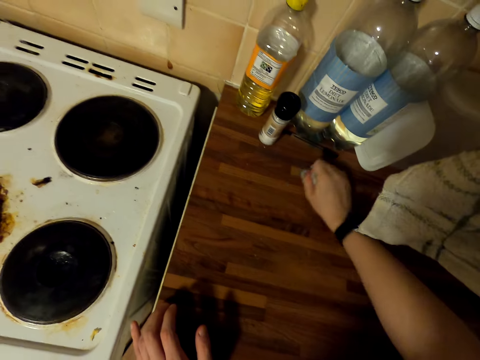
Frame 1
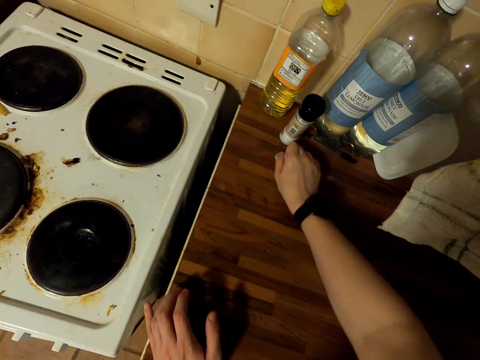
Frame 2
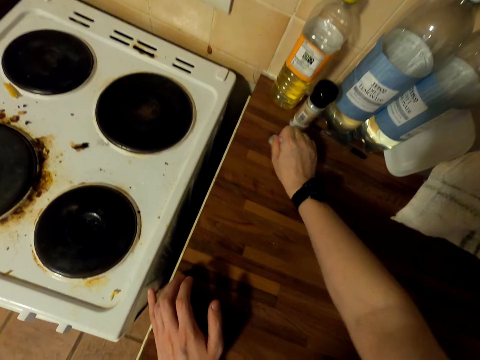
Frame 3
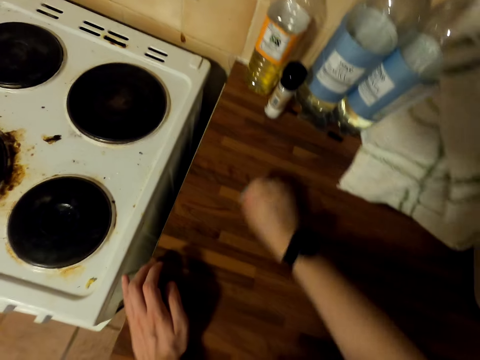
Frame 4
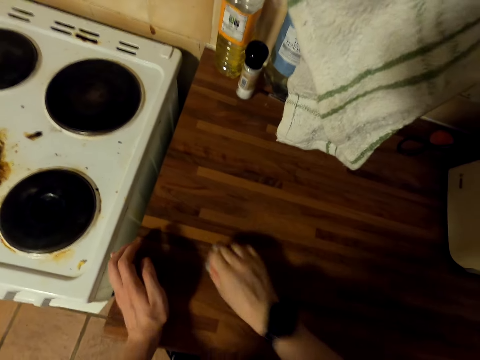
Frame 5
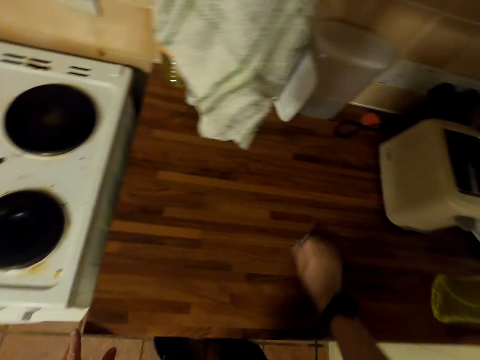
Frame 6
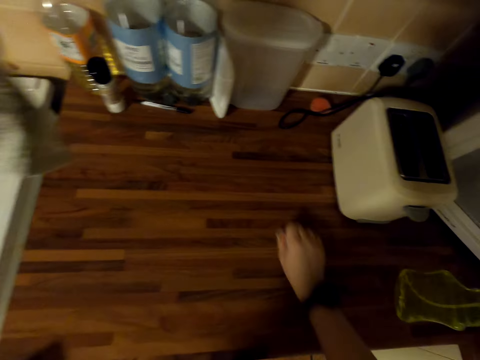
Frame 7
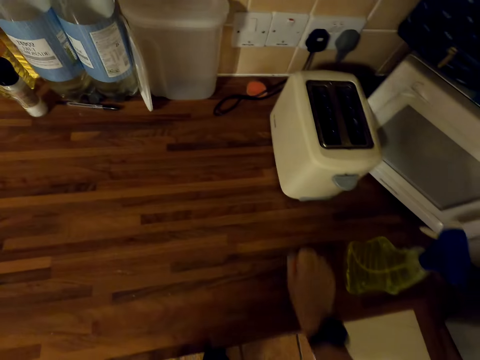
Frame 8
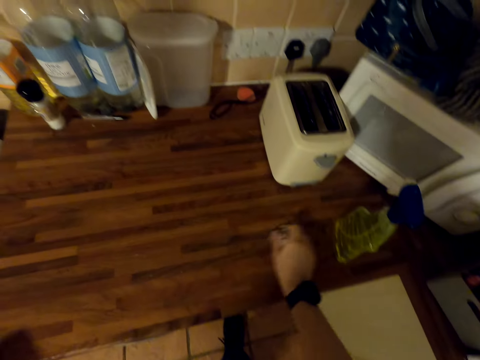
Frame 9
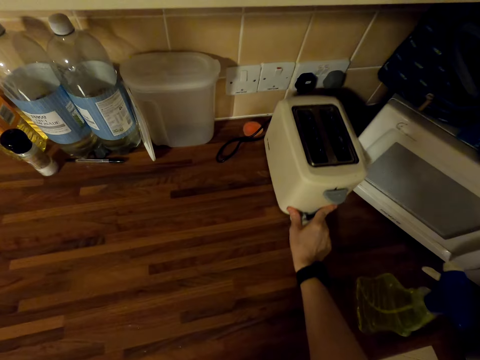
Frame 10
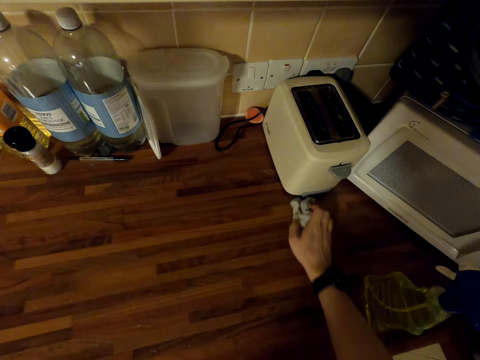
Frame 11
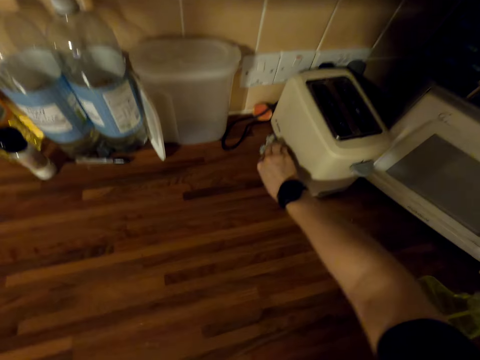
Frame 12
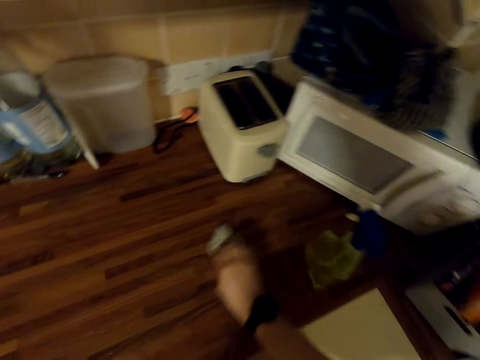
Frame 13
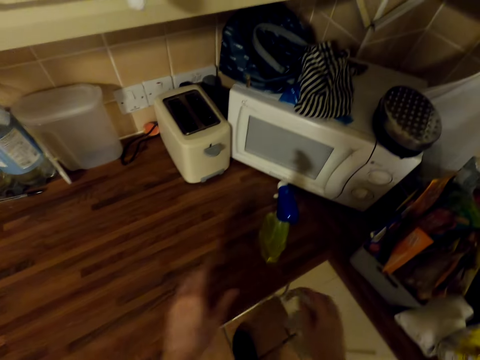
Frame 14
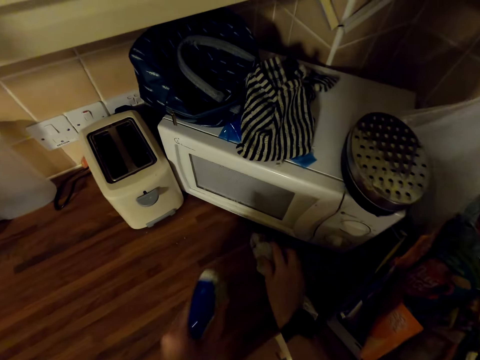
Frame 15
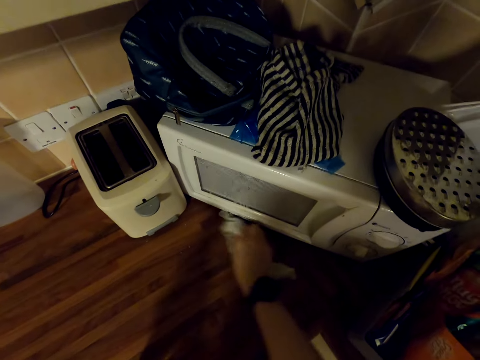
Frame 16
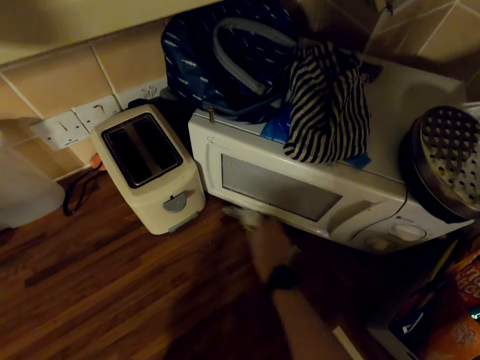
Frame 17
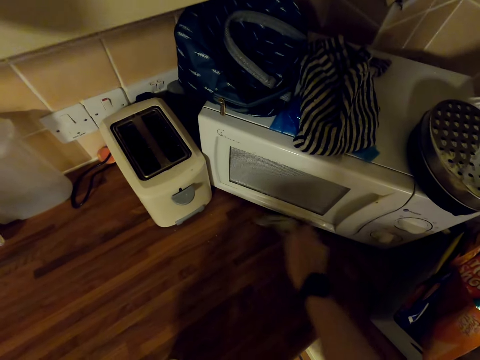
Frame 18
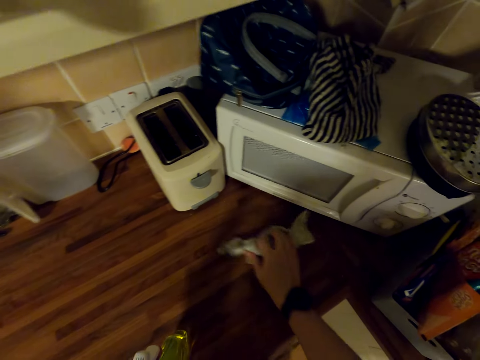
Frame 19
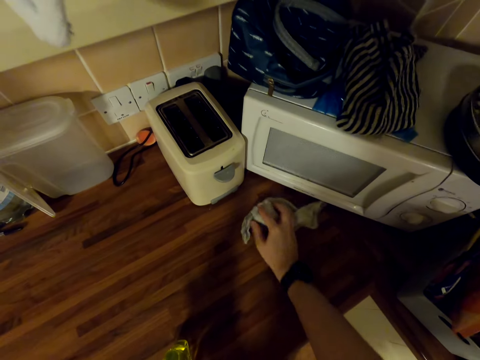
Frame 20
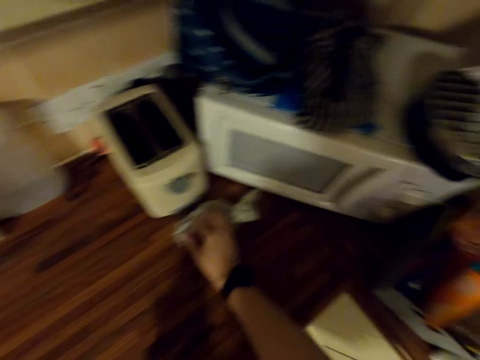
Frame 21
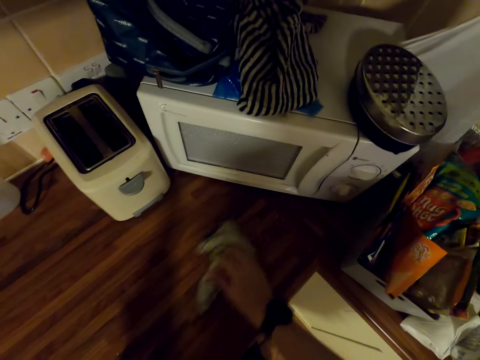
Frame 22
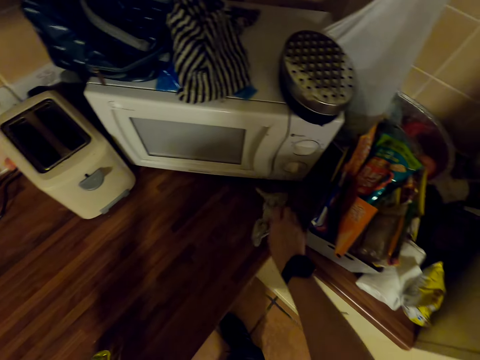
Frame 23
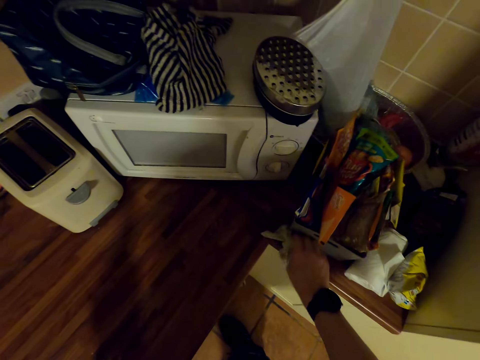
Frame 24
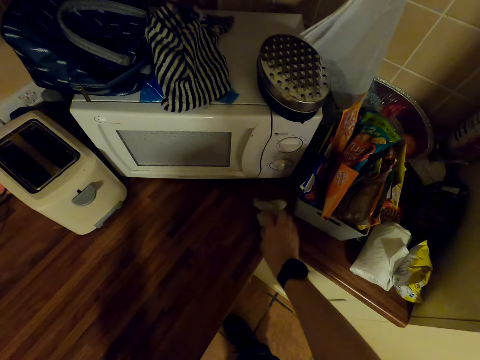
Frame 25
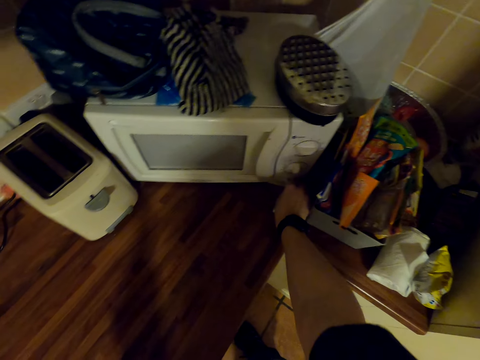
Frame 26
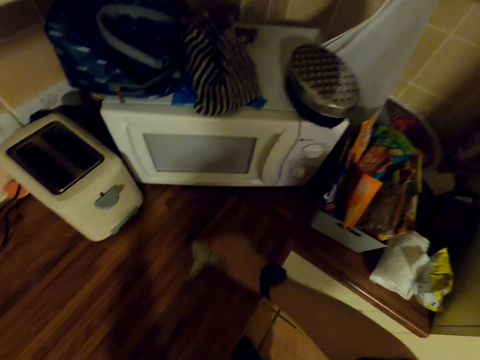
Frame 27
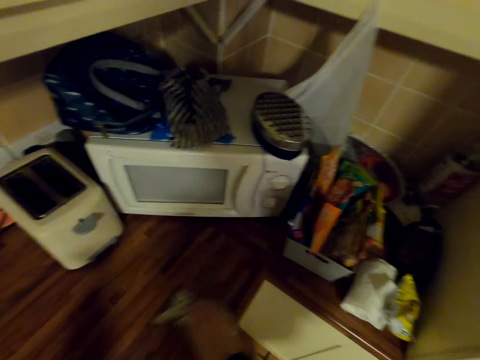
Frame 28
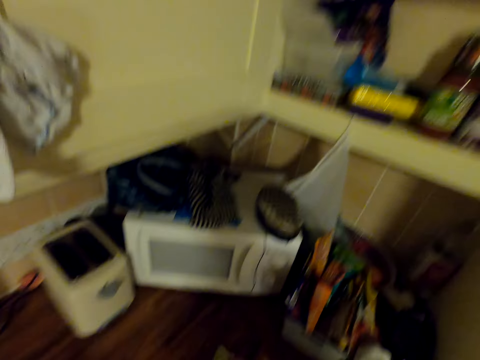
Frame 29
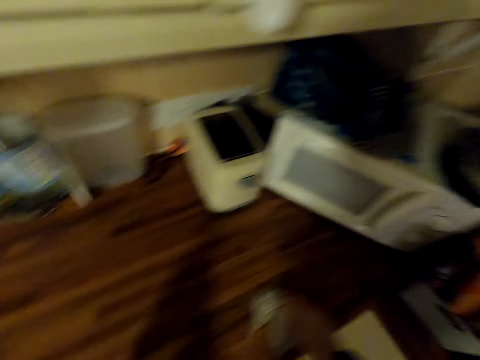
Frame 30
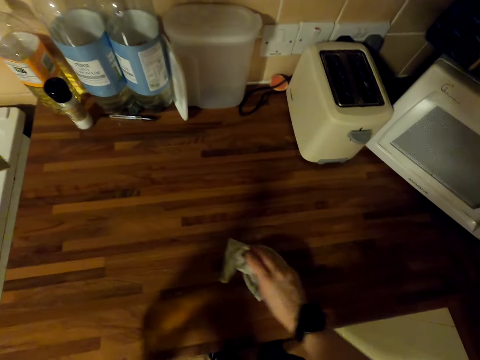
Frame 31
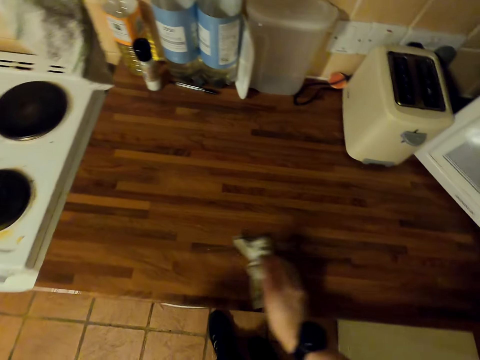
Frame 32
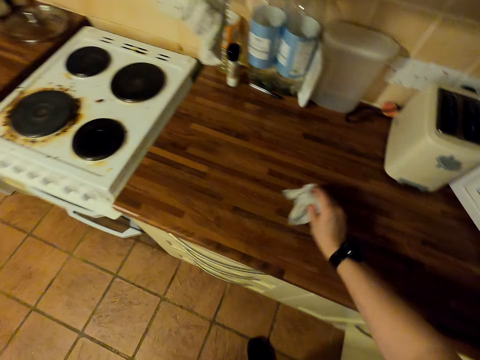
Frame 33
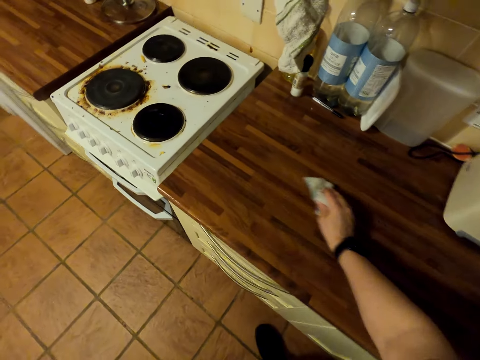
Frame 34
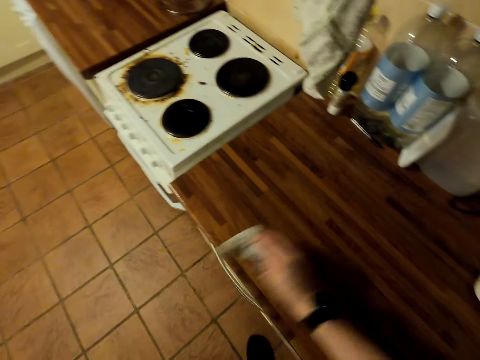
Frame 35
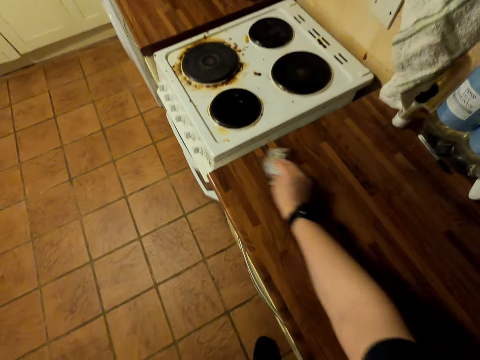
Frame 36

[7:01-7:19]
The camera wearer moves something aside on the counter top. They move the spray from the table. They wipe the counter top with a wiping cloth. They push a box aside. They wipe the counter top with the wiping cloth.

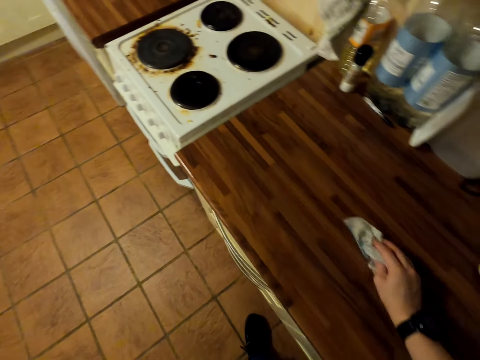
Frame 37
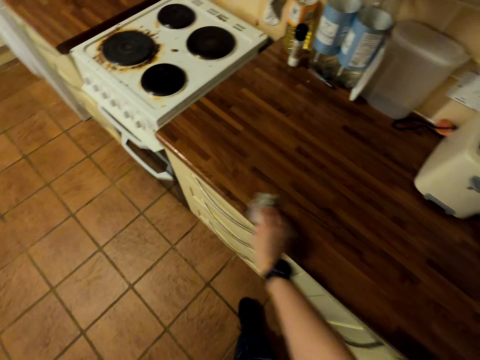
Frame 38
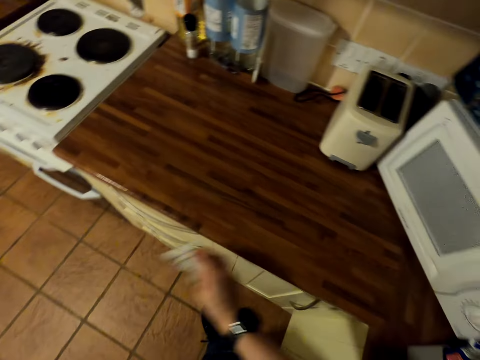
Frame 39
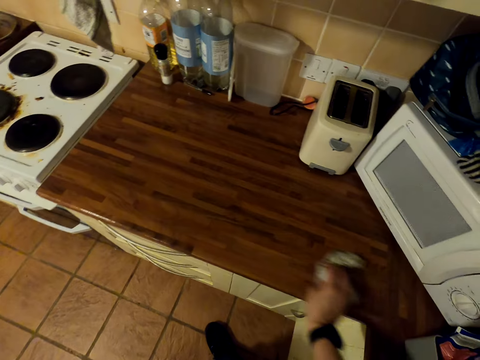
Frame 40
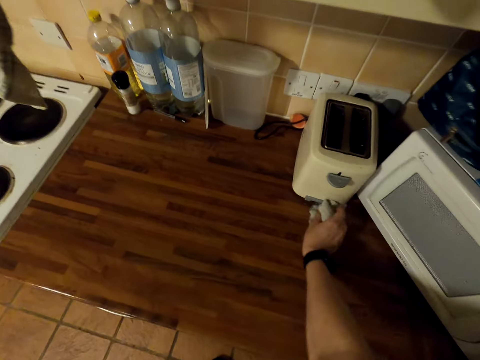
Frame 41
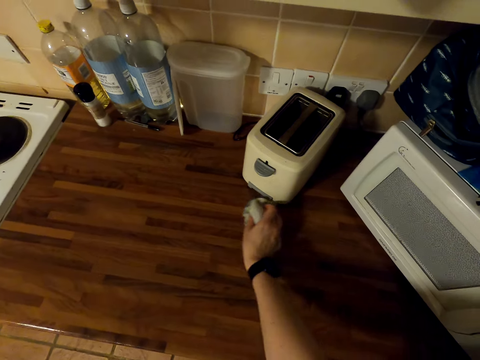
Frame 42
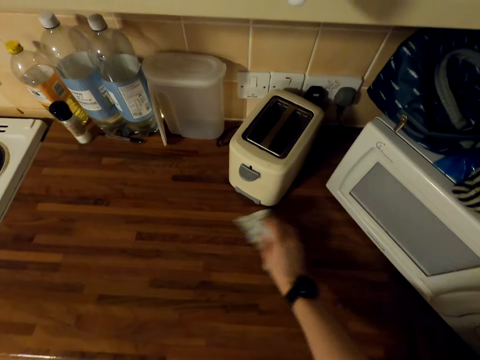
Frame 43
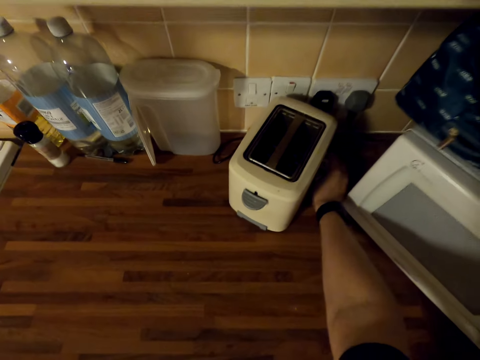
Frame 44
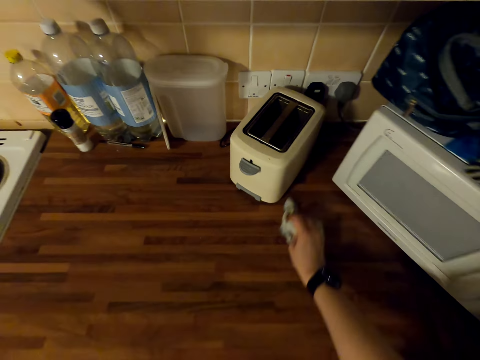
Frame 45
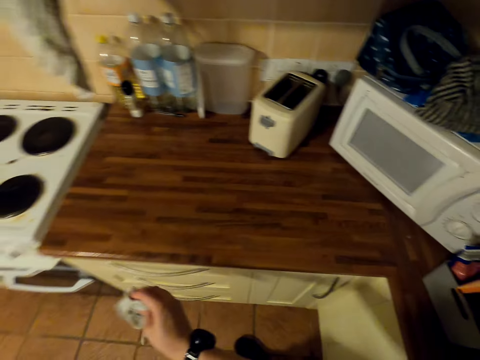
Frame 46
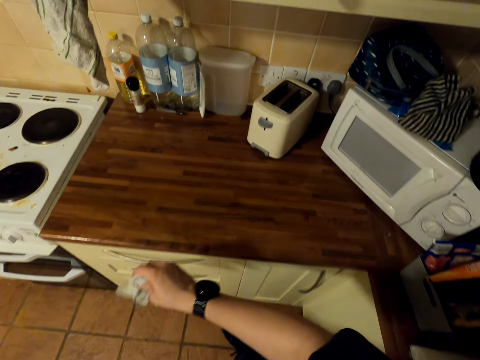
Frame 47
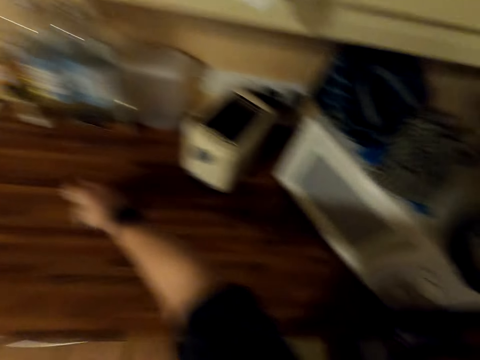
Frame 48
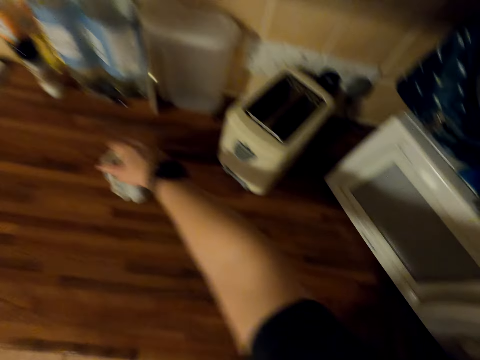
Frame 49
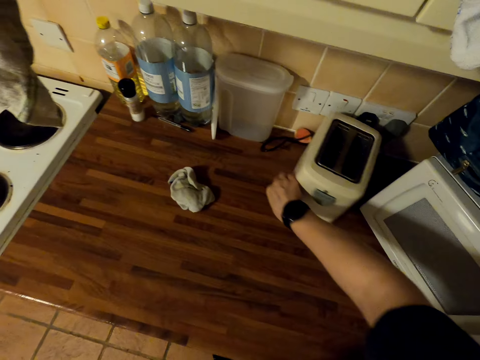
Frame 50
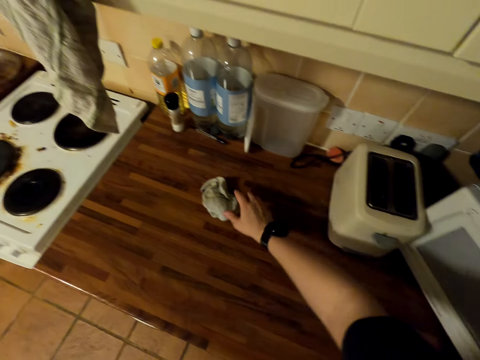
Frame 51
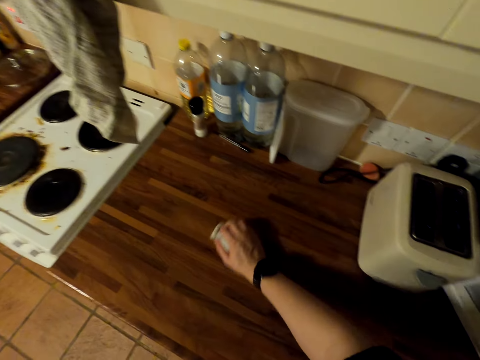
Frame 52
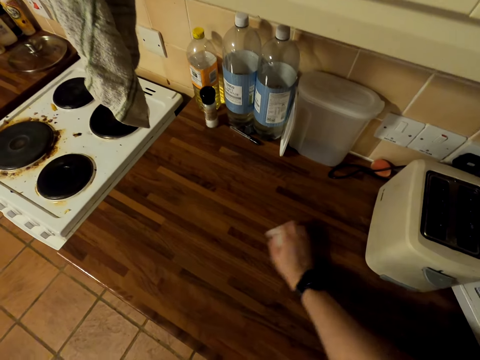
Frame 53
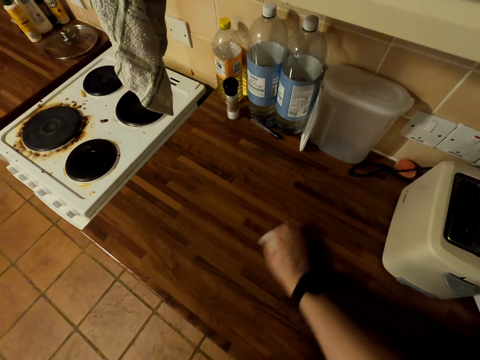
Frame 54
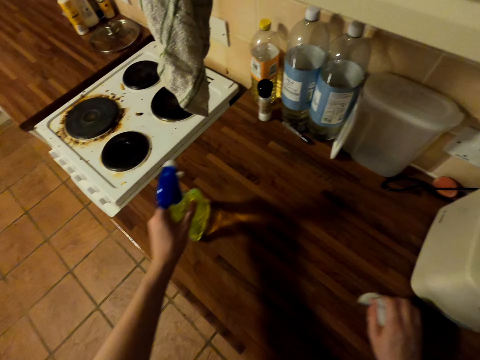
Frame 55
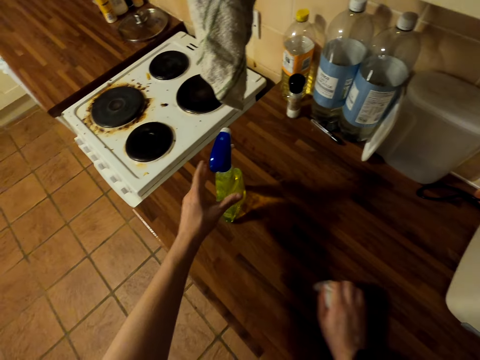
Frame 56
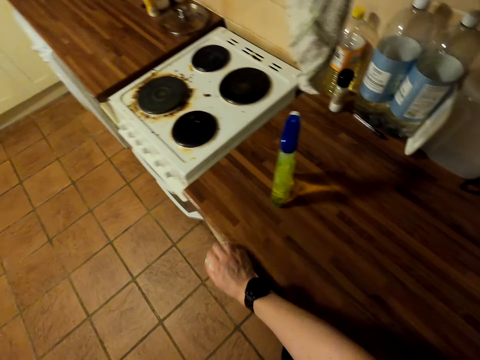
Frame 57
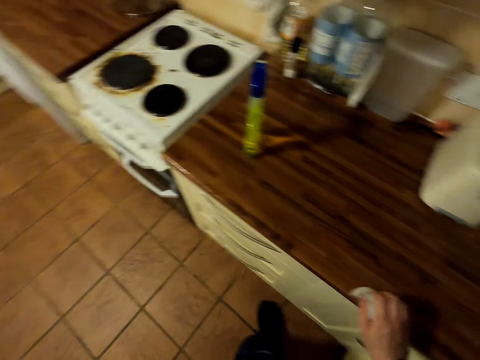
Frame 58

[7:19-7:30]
The camera wearer moves something on the counter top. They wipe the counter top with a wiping cloth. They push an object on the counter top. They wipe the counter top with the wiping cloth. They place the spray on the counter.
